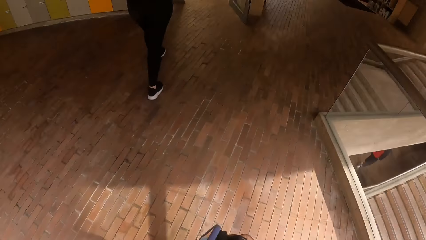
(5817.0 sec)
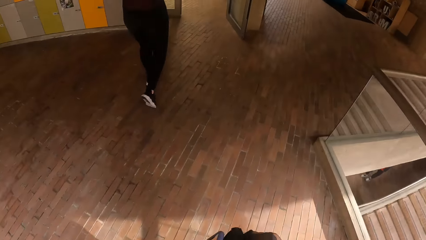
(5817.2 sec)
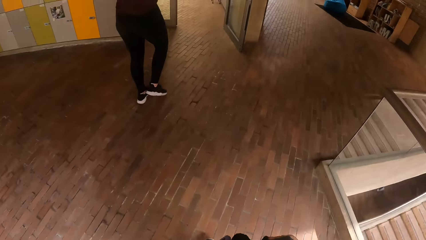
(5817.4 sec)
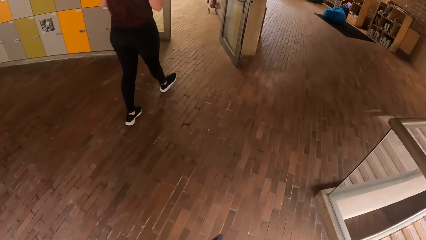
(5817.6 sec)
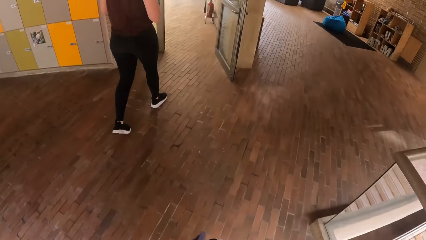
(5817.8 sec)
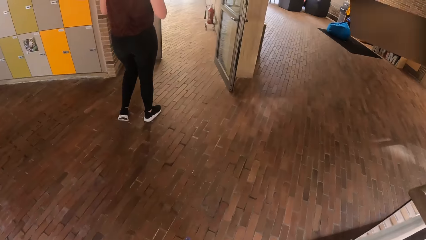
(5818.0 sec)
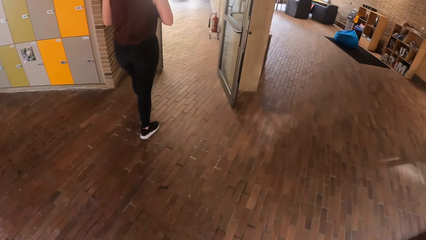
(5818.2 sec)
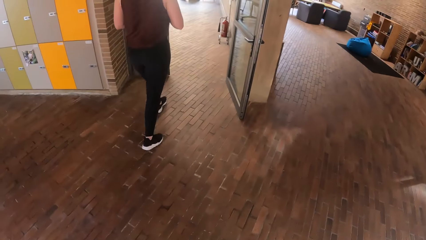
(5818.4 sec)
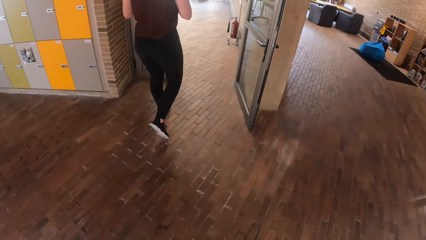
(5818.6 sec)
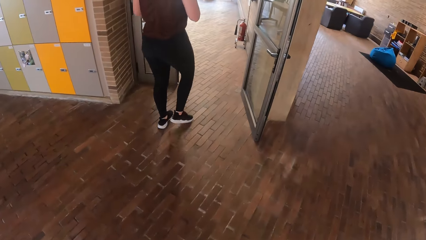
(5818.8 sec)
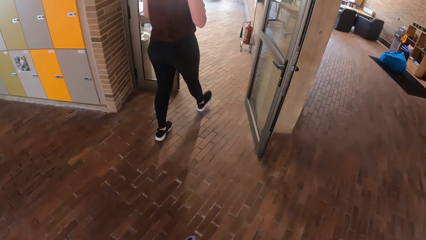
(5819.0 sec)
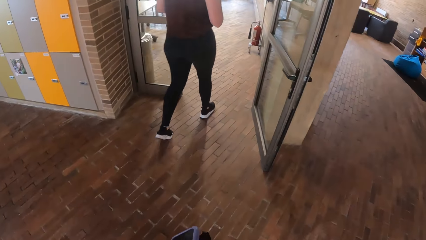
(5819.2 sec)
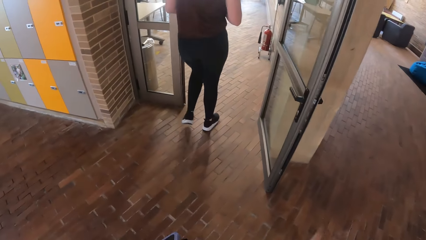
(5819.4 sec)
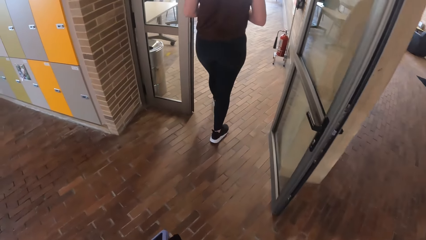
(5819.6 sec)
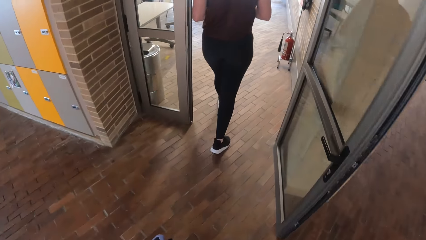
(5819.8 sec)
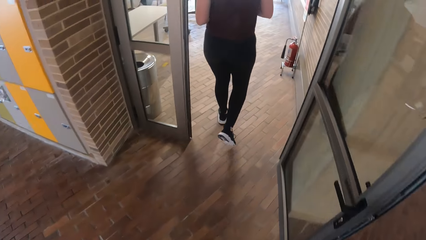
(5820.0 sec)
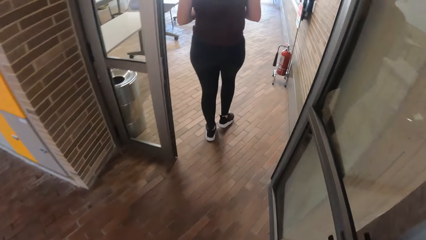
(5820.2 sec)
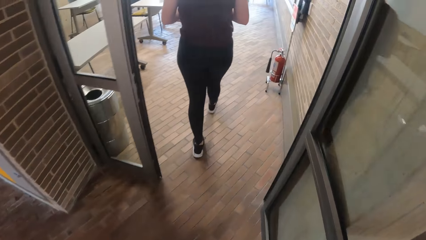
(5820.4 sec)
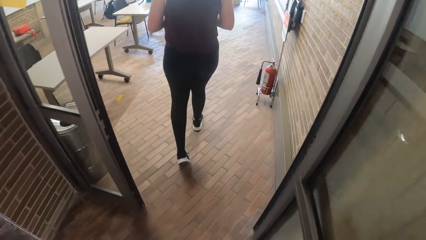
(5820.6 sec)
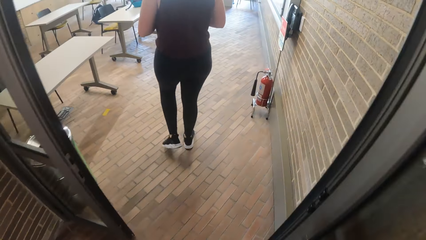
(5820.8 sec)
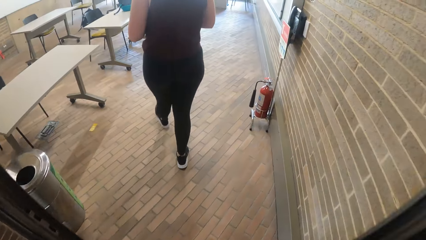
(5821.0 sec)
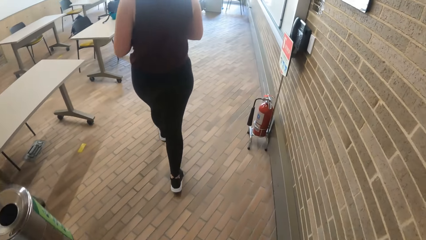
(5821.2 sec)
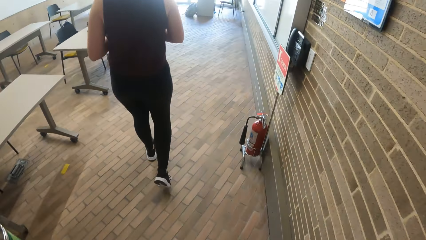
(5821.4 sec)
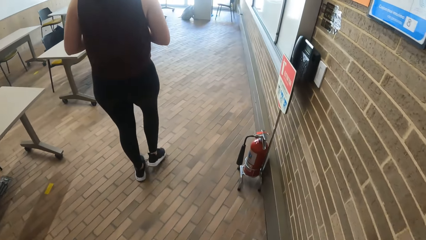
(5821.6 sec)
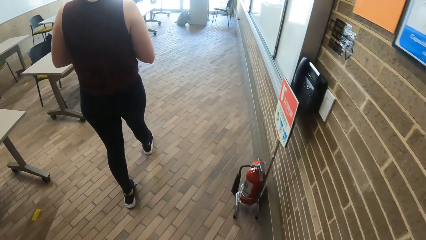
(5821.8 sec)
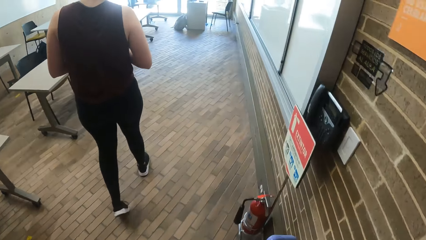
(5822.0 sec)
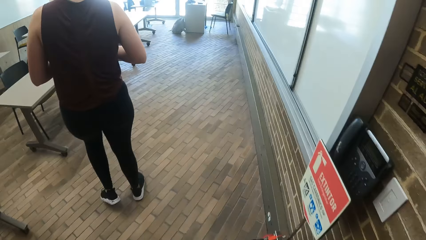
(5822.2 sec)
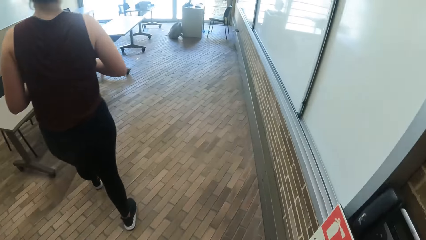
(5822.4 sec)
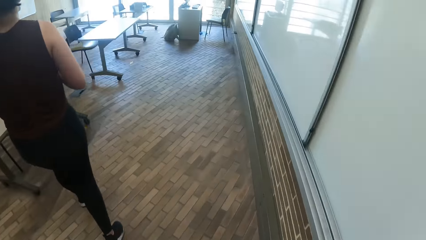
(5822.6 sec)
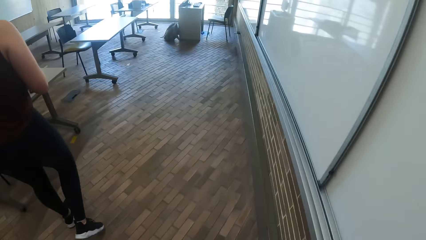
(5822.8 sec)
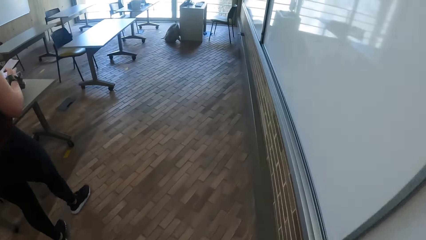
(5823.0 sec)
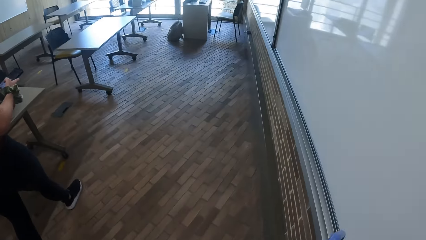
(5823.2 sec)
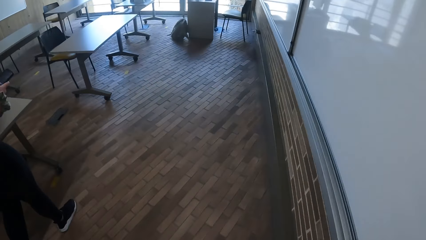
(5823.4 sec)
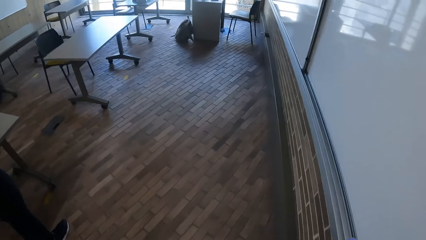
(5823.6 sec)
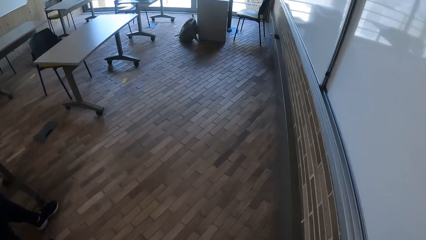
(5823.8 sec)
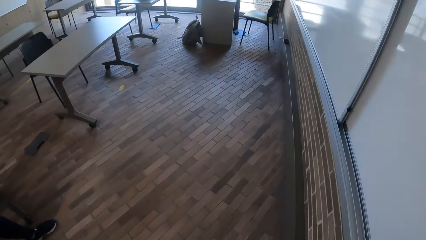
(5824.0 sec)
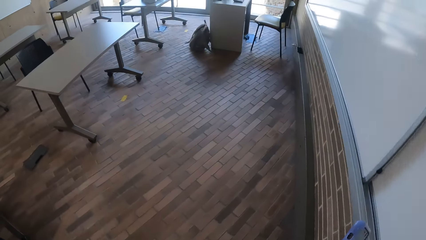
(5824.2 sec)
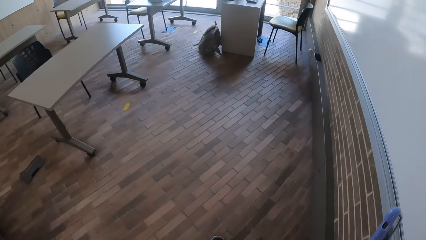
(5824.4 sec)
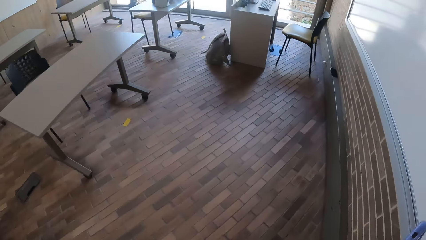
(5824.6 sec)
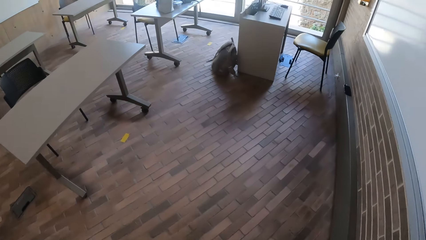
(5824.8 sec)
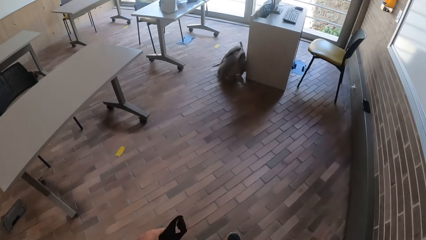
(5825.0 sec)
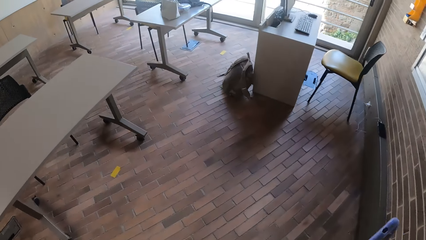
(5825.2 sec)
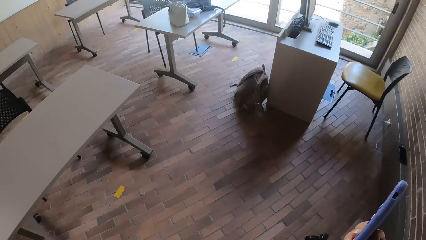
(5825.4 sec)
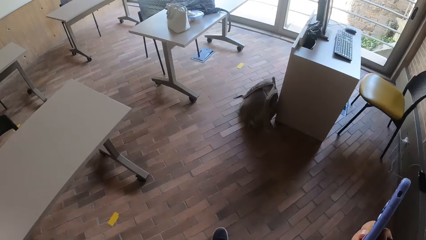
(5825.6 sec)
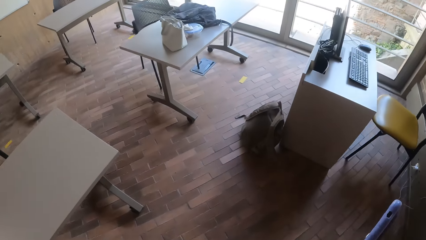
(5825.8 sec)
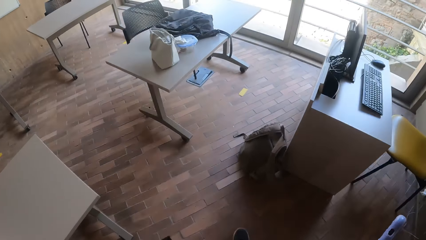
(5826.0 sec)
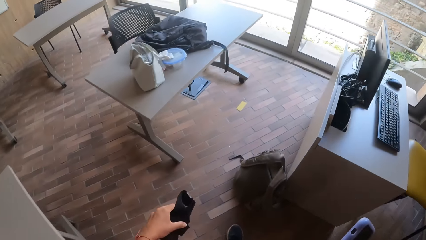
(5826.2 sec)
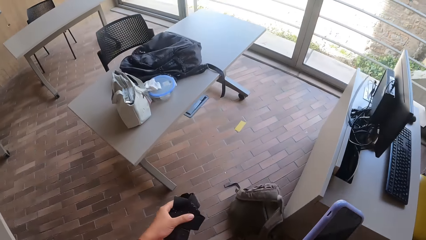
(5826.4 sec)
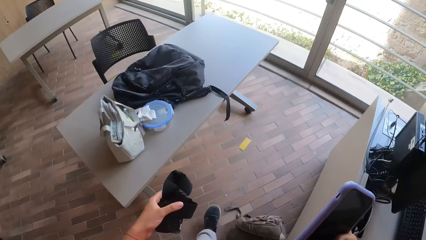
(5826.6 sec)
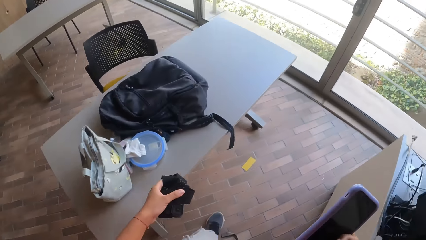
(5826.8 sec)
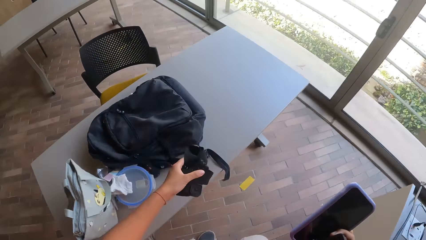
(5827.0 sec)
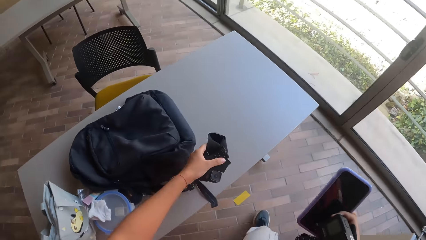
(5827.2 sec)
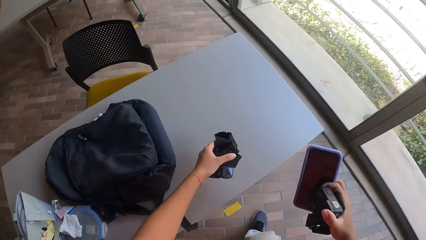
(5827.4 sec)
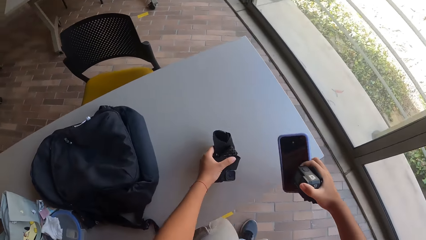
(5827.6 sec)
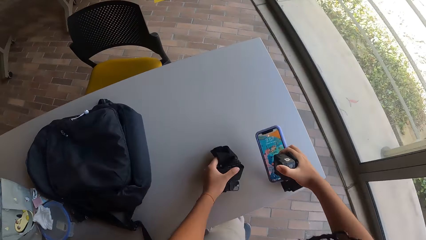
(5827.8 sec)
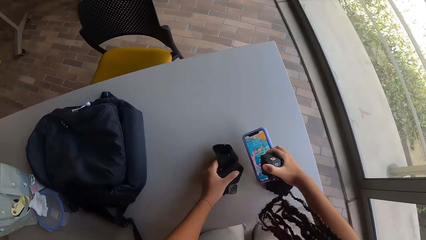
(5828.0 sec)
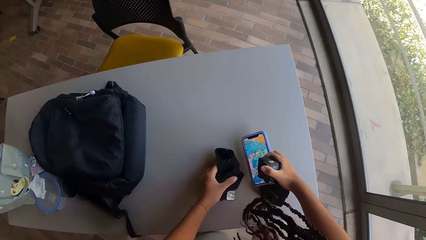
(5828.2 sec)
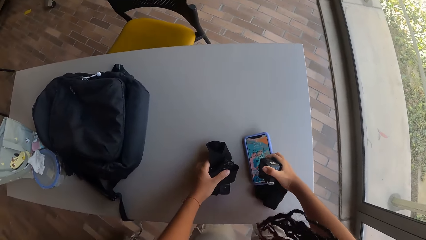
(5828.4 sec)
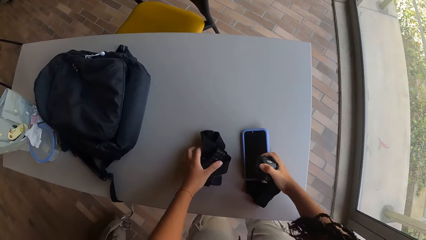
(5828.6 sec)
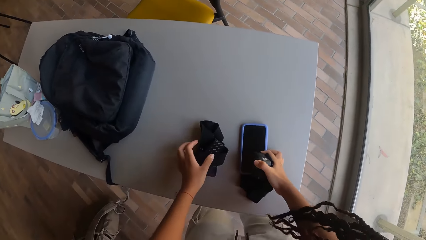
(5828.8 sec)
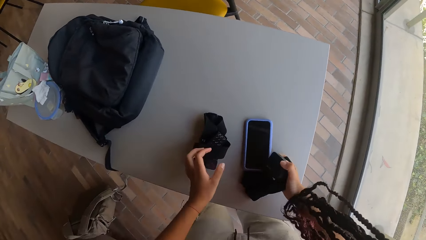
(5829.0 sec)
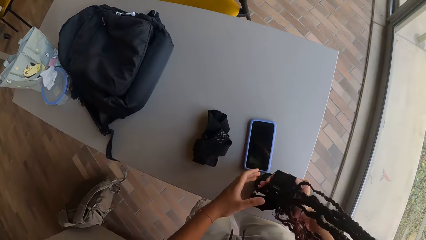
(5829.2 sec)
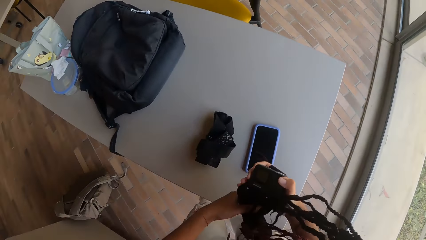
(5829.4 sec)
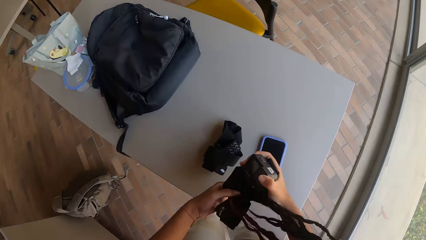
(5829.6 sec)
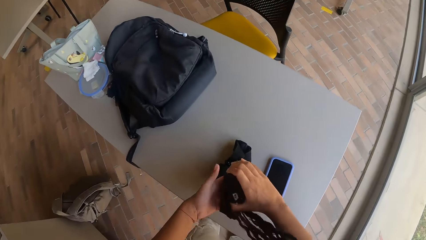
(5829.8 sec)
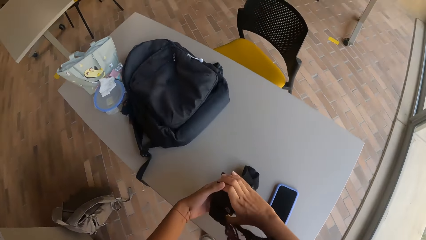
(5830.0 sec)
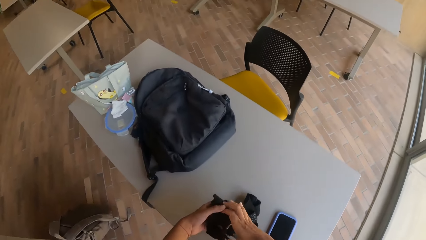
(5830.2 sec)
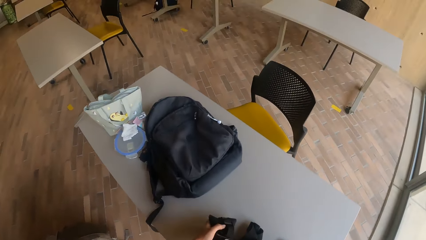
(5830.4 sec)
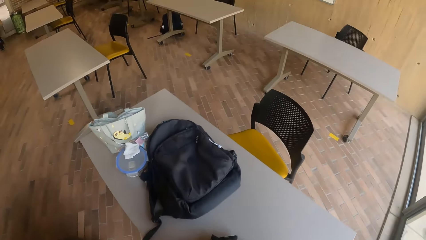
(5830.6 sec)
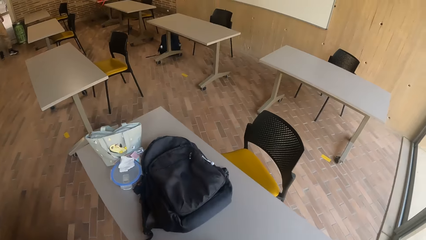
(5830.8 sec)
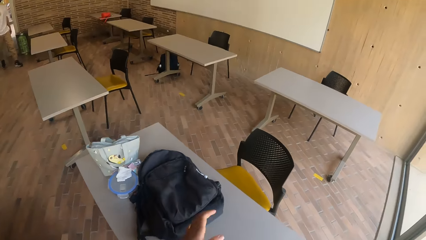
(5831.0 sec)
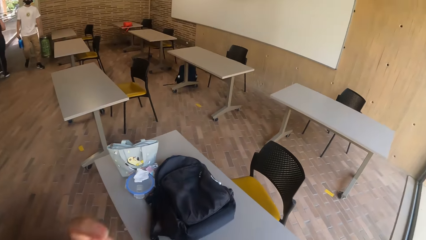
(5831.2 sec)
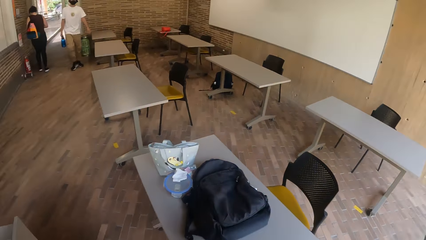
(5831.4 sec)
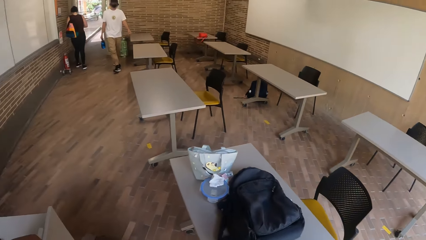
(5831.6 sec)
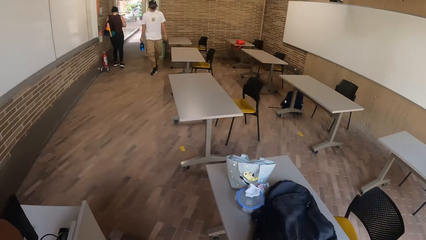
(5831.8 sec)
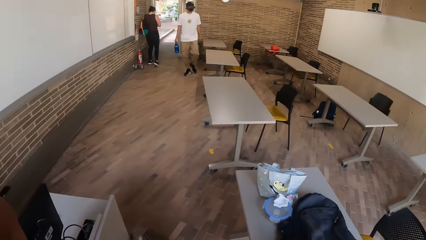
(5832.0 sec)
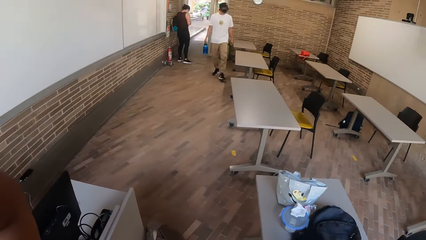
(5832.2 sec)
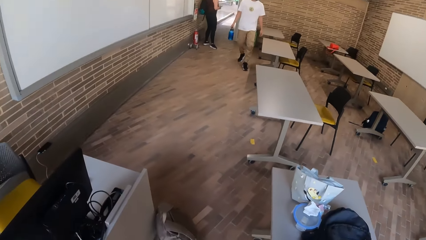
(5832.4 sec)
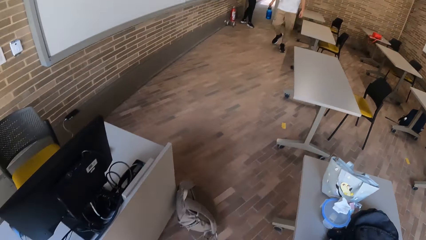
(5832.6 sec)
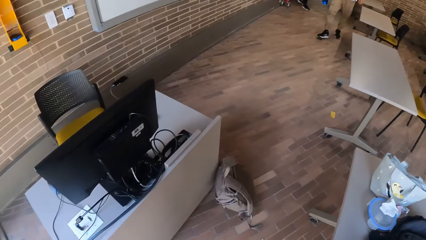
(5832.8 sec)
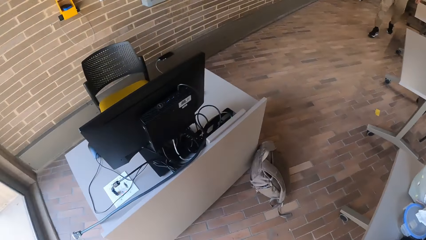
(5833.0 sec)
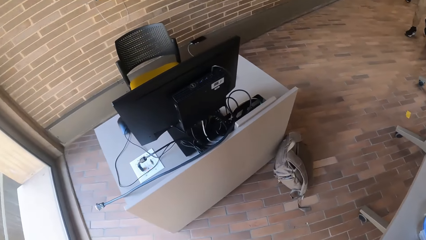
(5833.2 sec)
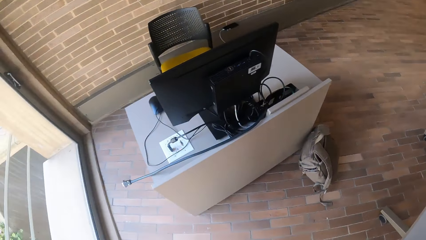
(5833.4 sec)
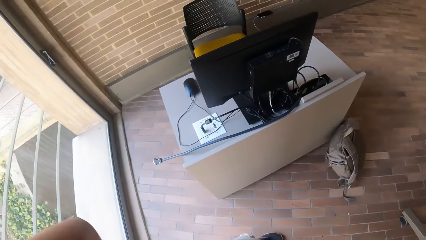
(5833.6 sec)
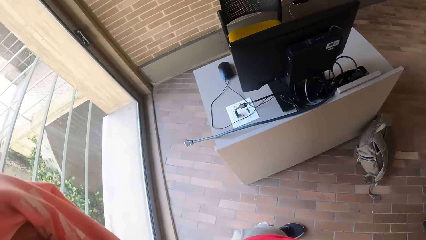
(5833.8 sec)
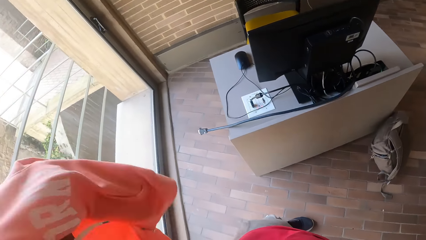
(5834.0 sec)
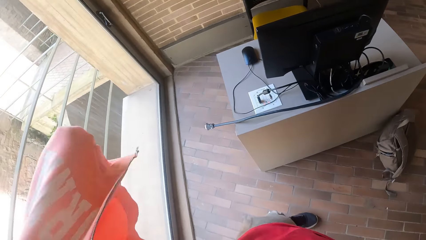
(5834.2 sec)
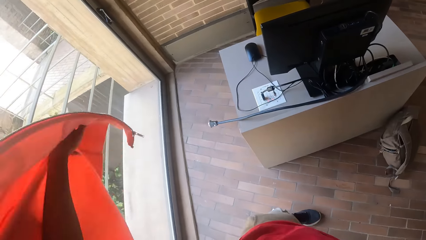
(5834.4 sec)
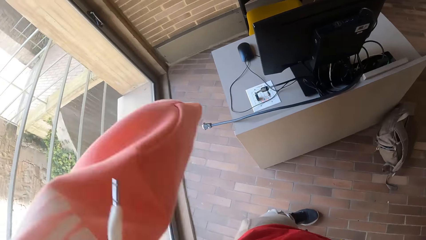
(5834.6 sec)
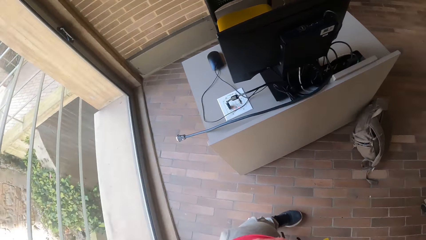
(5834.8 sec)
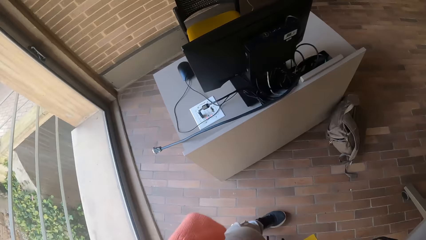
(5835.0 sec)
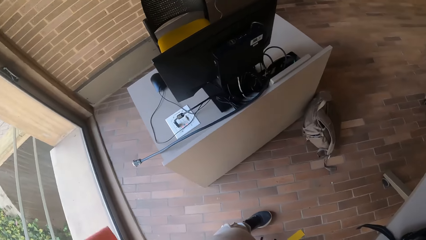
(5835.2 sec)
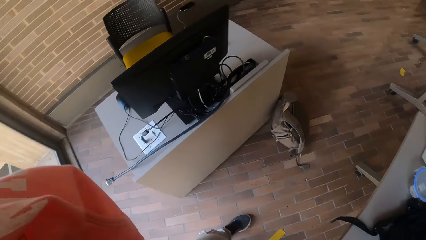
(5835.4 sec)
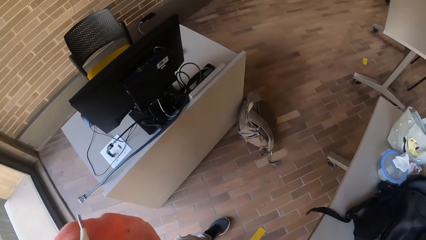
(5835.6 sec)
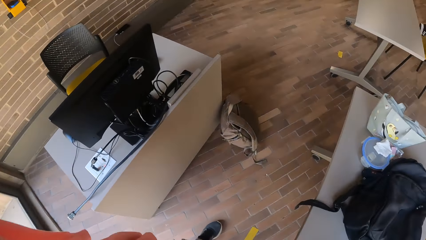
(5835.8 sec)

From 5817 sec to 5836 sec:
The camera wearer drops the camera on a table with his left hand. He drops the phone on the table with his right hand. He puts on the cloth with his hands.
